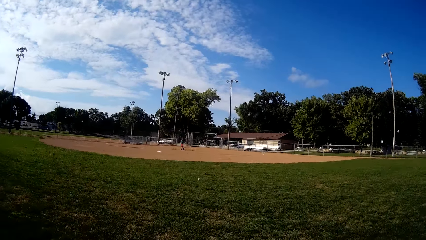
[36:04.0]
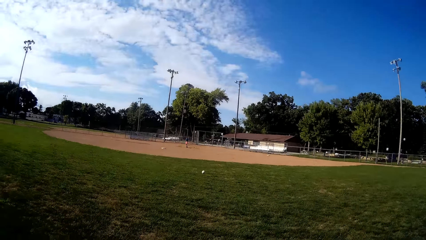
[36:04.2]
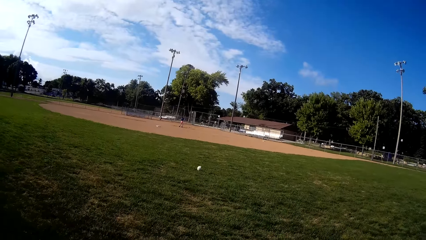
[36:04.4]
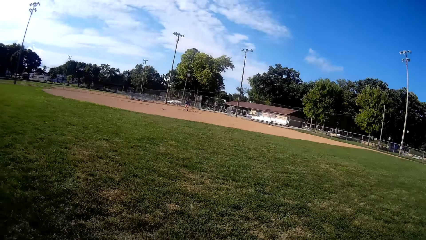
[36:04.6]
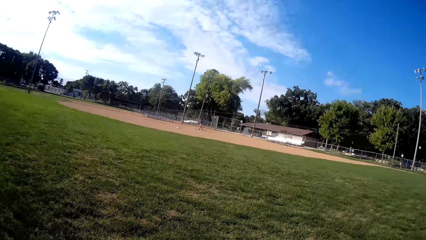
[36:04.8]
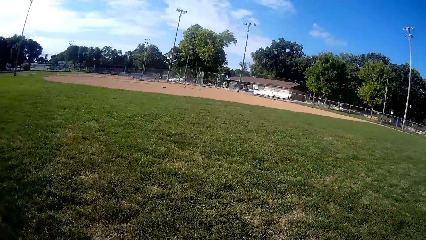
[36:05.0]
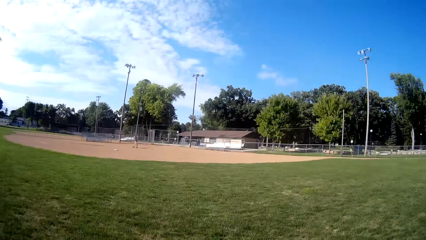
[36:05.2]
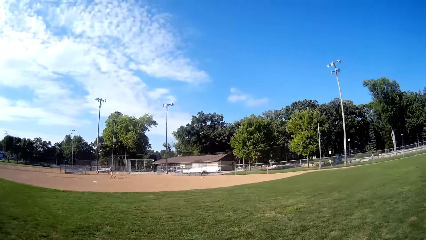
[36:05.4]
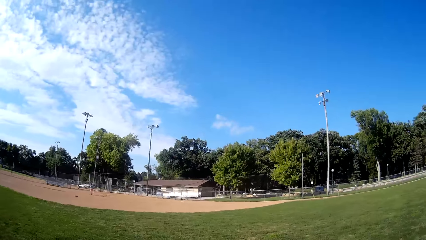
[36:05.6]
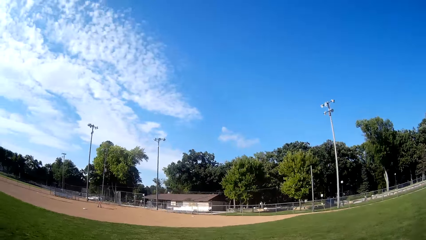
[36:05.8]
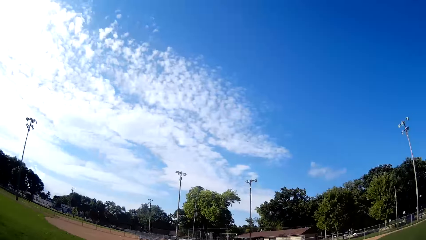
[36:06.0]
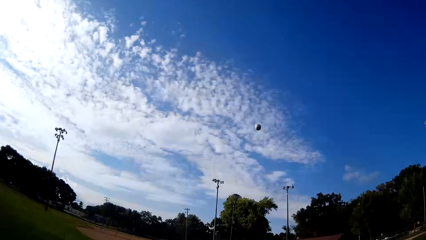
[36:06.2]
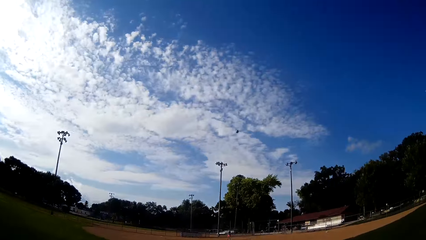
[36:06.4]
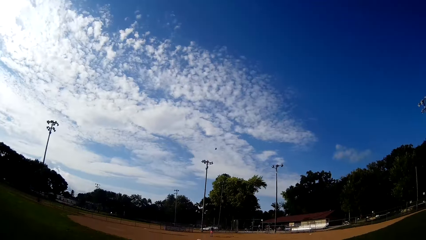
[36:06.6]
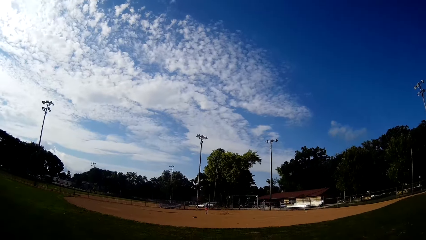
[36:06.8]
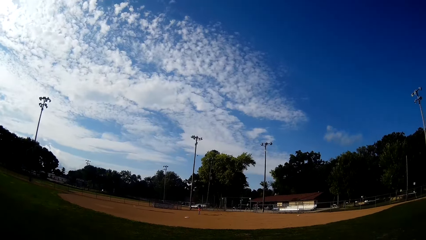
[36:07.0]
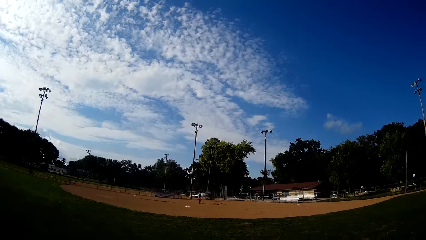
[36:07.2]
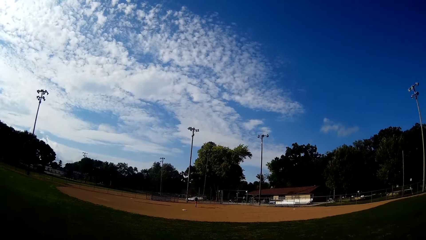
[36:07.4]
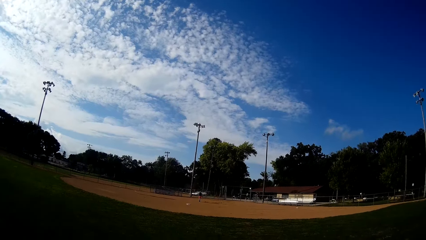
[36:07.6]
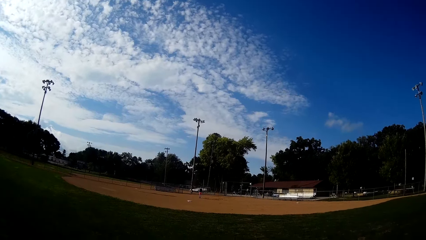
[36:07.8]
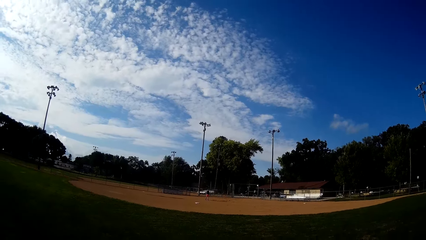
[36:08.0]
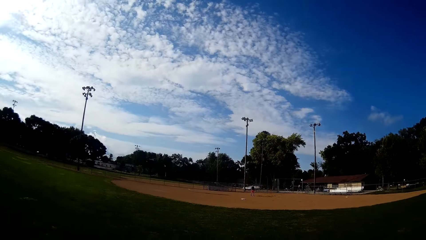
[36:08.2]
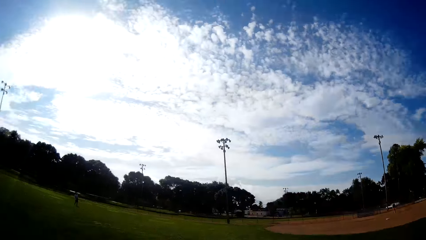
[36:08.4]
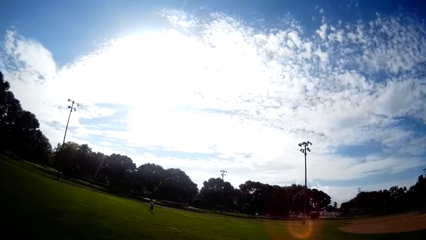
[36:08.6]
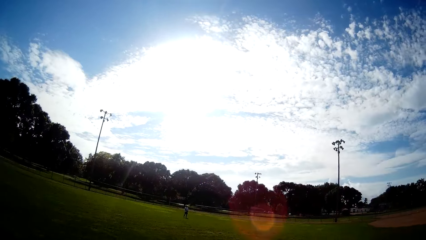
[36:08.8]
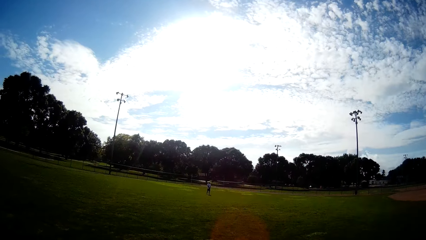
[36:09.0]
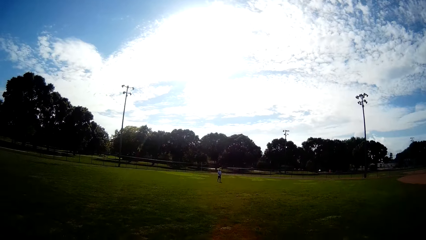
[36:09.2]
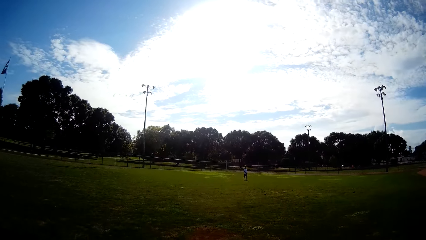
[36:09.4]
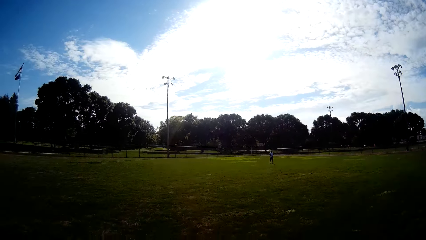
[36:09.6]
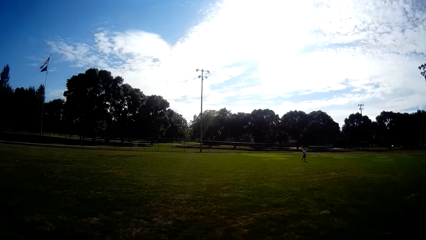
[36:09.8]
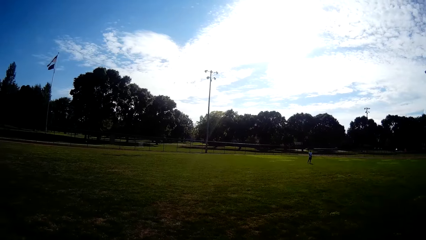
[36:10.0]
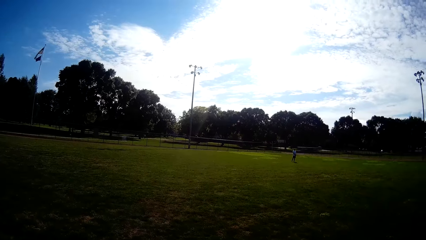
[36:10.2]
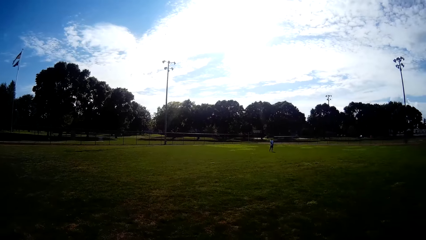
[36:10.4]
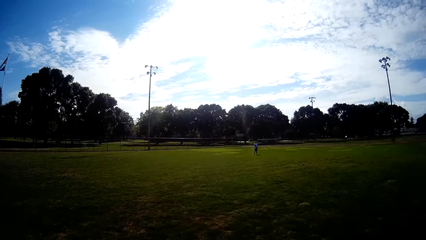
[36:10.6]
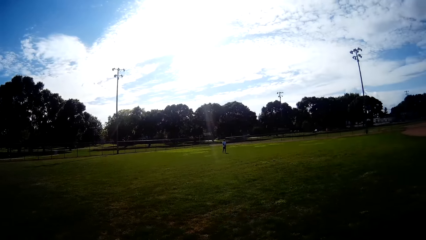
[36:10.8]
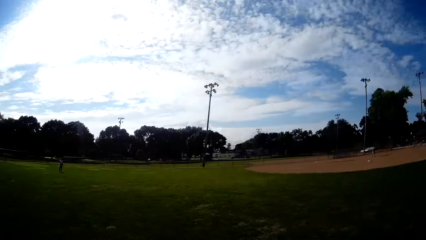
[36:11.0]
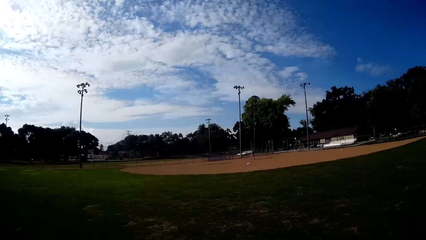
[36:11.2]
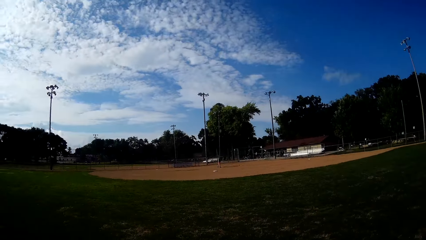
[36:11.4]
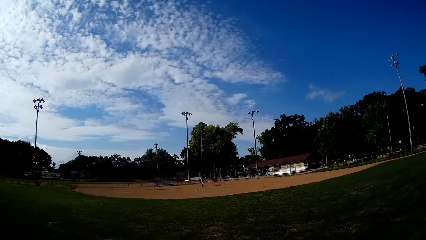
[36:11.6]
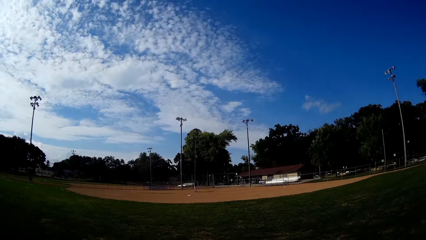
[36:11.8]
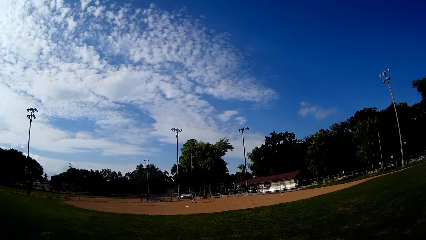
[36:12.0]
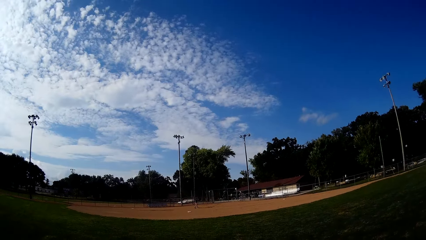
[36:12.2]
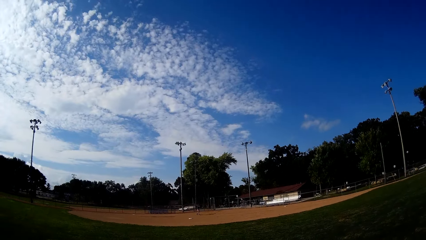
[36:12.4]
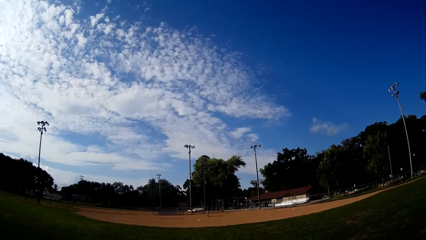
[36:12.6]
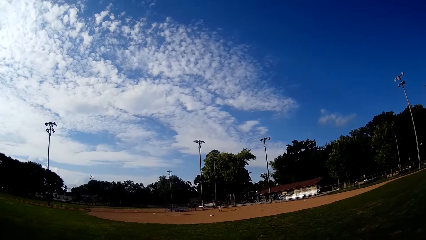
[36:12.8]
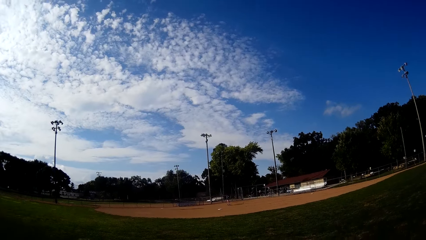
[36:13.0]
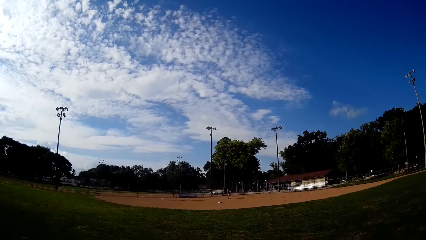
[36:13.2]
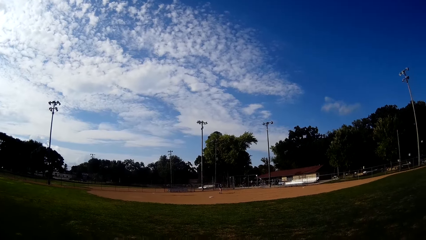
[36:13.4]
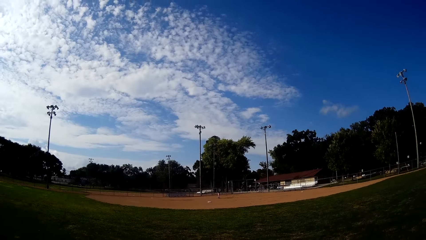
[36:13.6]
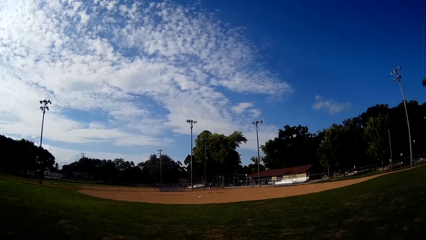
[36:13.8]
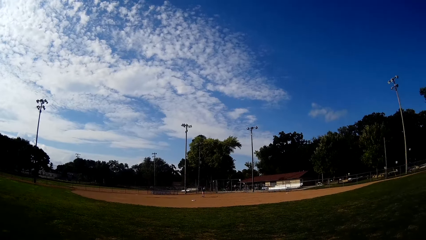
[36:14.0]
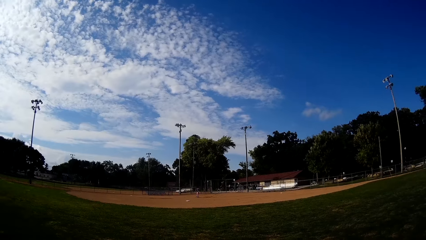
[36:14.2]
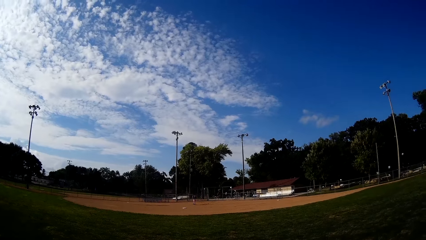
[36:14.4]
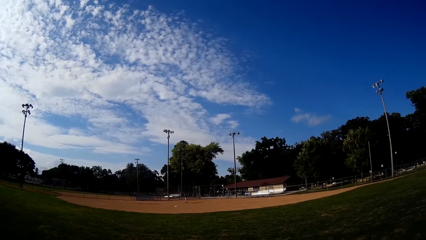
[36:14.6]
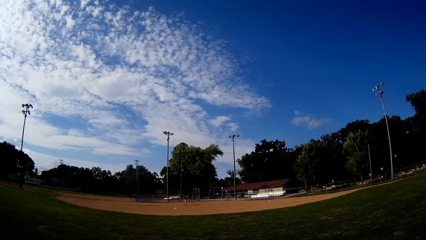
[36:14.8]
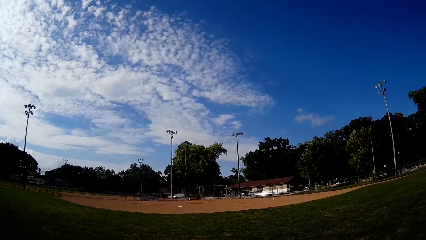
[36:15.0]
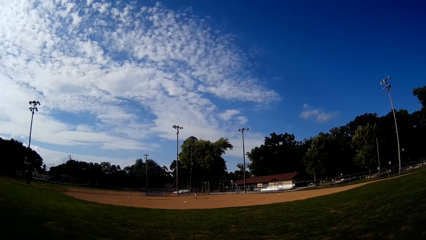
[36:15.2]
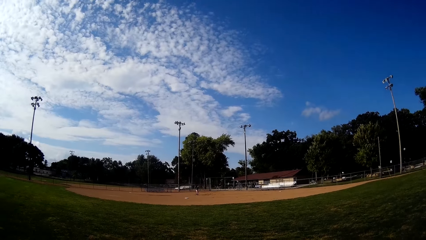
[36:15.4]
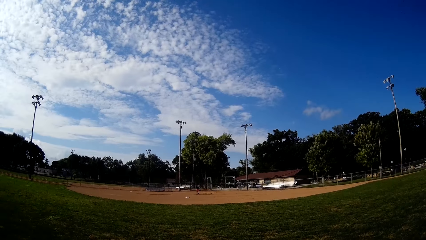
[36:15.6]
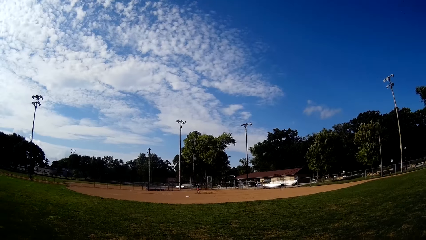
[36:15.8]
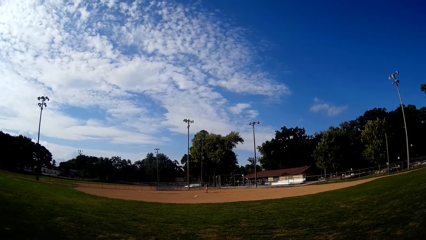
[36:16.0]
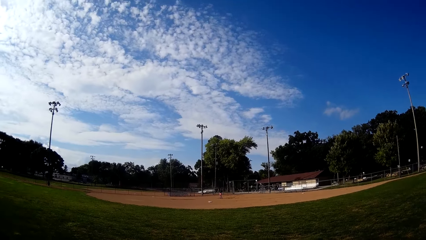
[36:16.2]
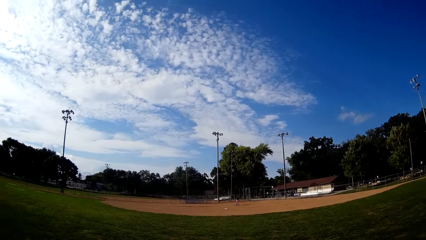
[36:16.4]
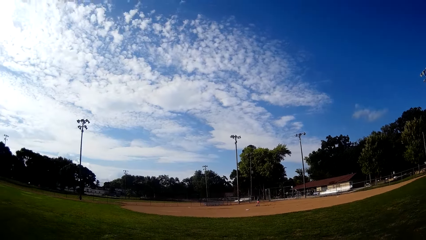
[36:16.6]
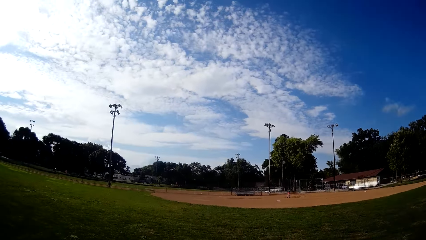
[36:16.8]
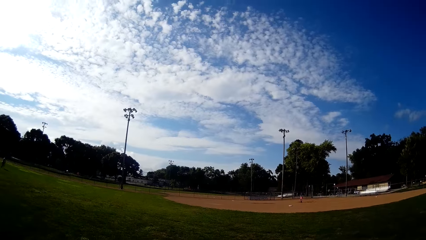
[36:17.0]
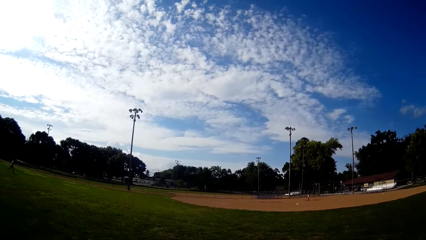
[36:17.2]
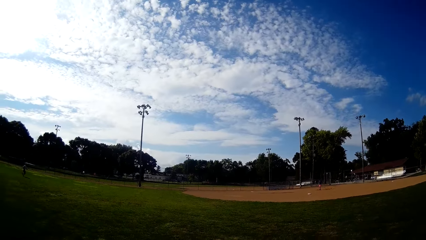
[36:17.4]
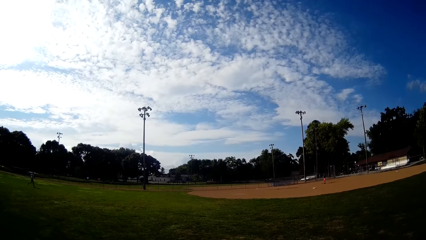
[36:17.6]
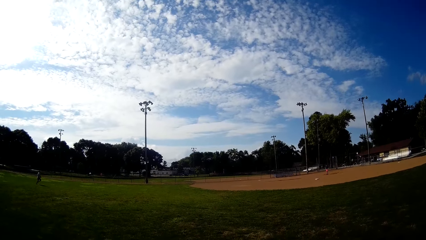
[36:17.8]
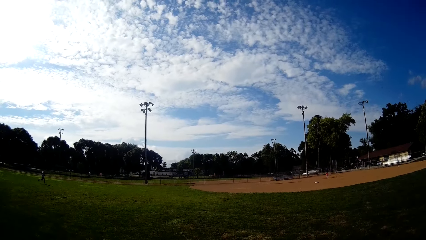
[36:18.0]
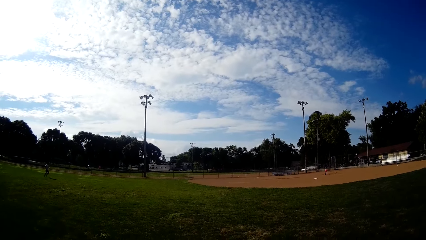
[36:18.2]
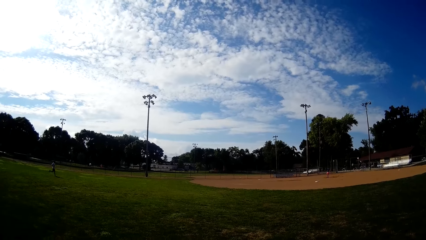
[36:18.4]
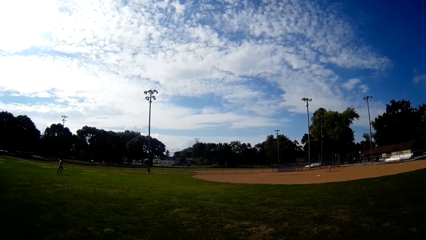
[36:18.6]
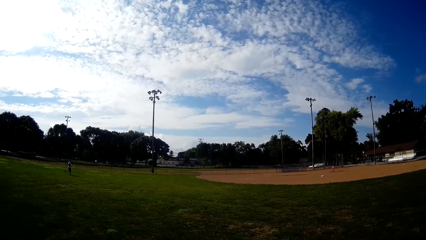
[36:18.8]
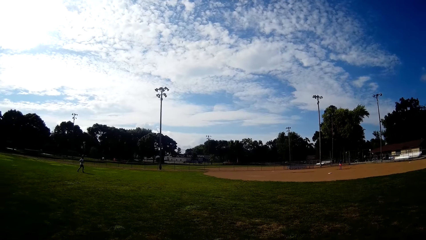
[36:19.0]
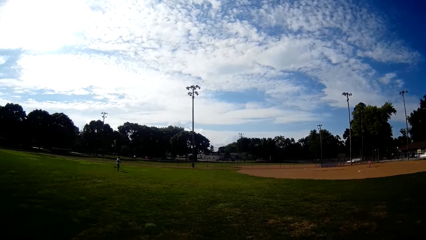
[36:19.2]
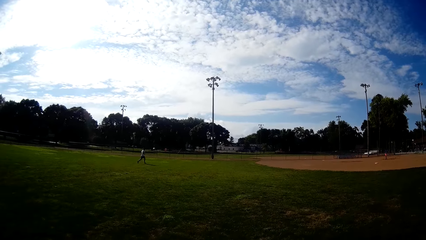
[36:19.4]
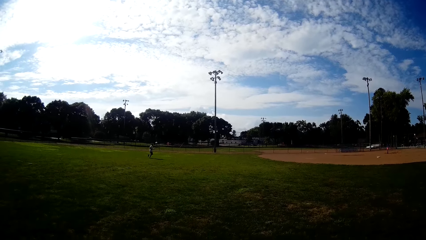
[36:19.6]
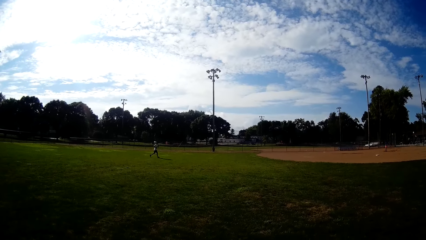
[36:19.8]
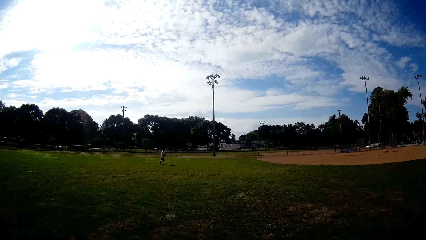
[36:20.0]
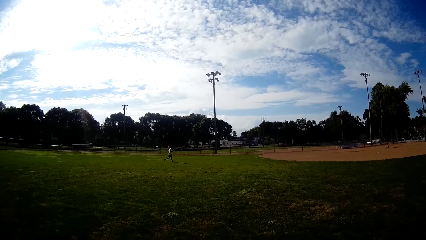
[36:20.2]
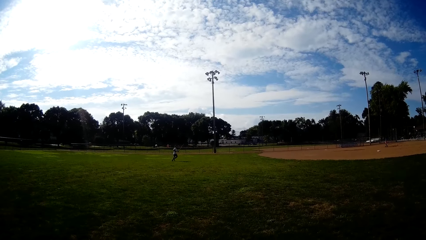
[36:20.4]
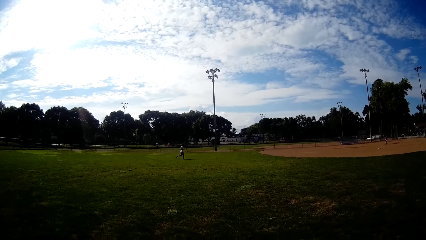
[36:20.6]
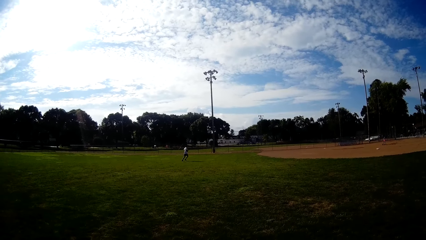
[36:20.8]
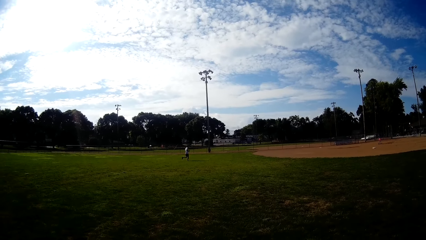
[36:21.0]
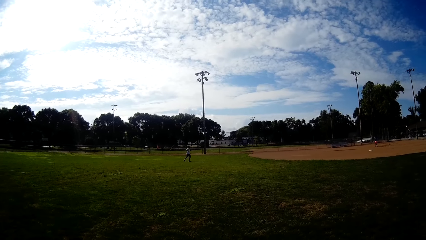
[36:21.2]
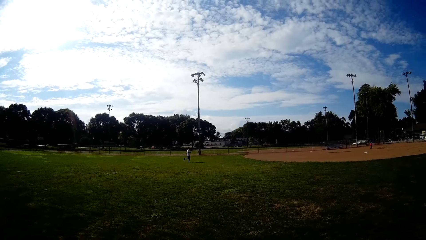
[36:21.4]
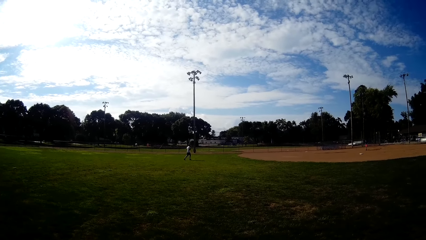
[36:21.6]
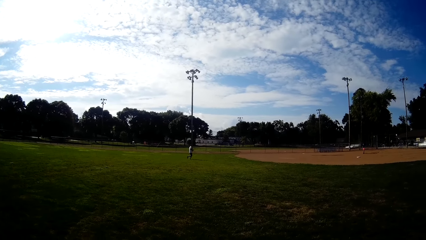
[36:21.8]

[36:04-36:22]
A man kicks the ball with the hockey stick. The camera wearer picks up the baseball on the ground. They pitch the baseball to the man. They hit the ball. The man goes after the ball. The man walks towards the ball. Another man runs at the field.
